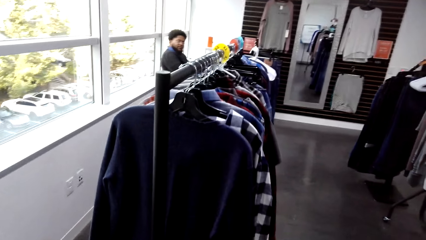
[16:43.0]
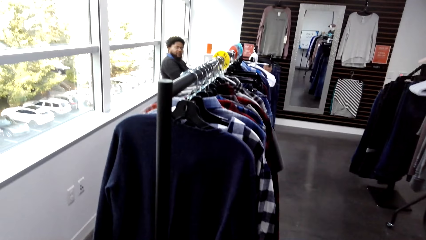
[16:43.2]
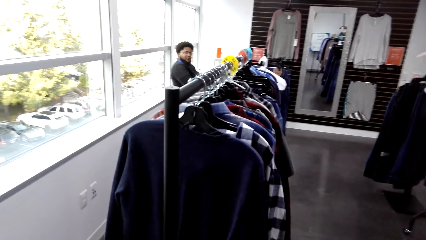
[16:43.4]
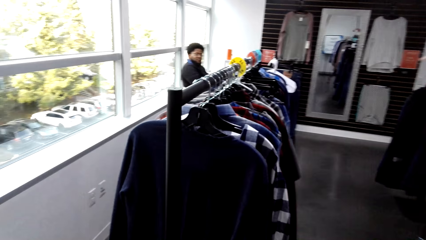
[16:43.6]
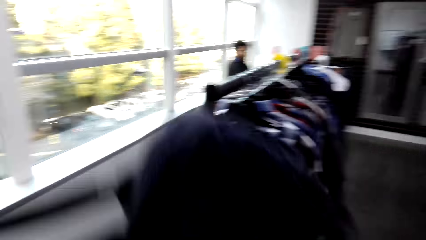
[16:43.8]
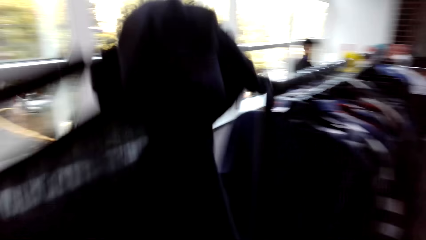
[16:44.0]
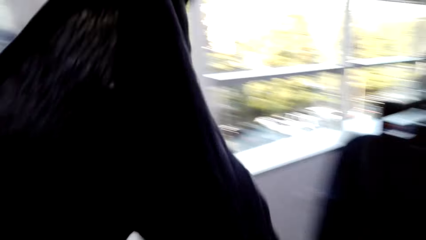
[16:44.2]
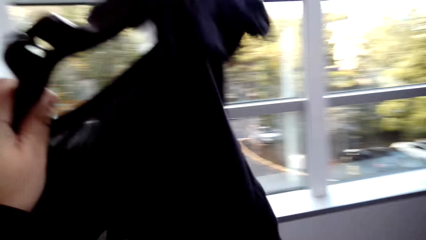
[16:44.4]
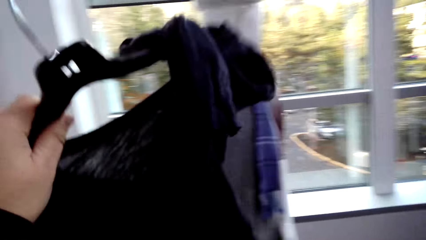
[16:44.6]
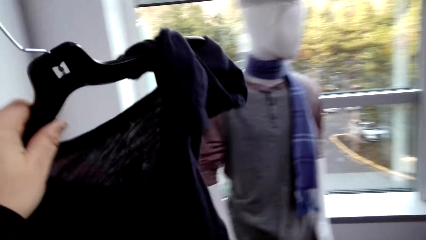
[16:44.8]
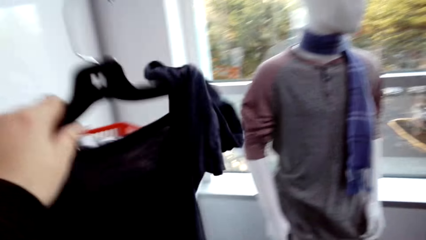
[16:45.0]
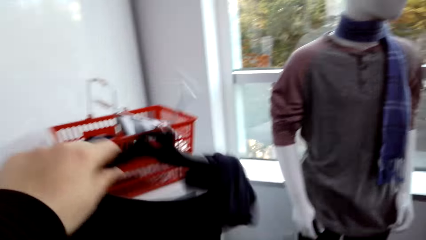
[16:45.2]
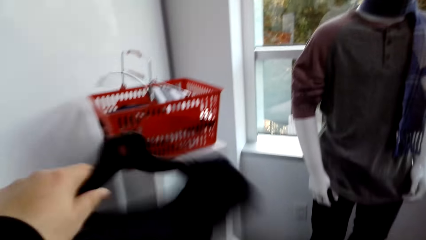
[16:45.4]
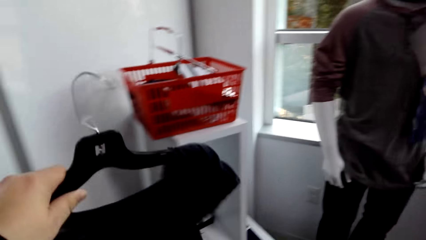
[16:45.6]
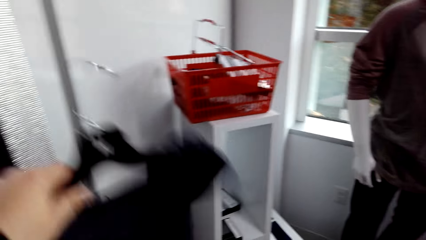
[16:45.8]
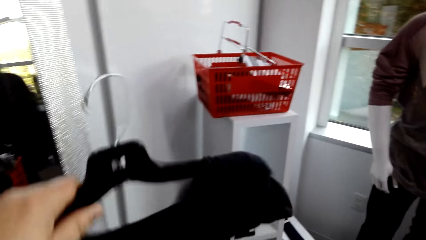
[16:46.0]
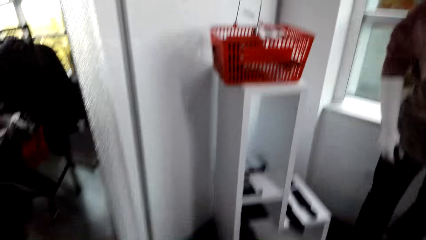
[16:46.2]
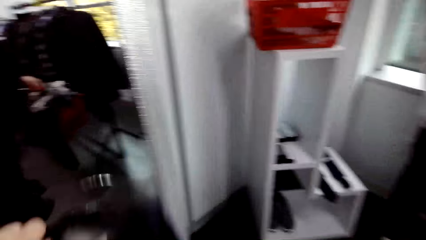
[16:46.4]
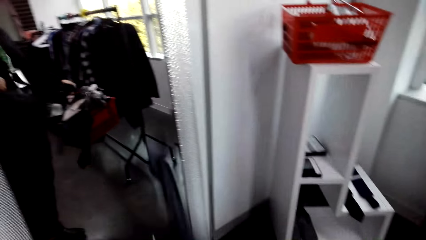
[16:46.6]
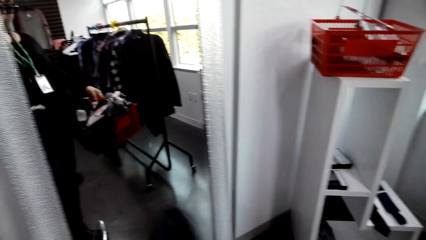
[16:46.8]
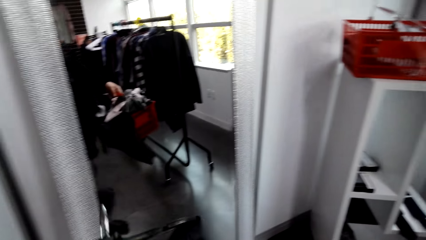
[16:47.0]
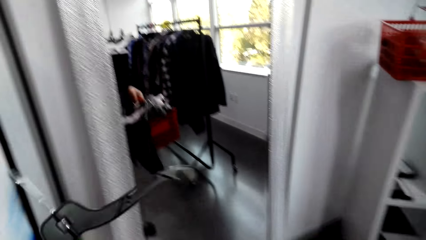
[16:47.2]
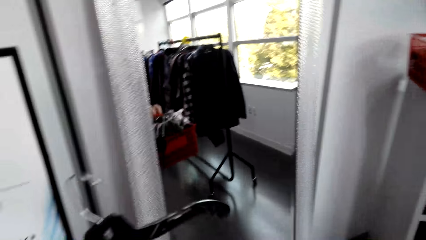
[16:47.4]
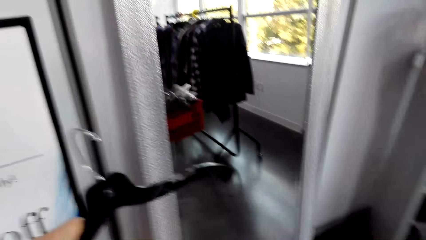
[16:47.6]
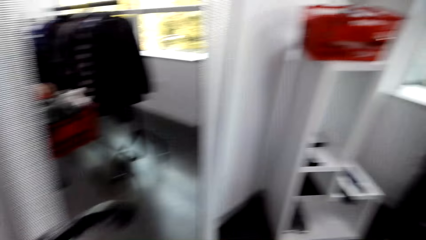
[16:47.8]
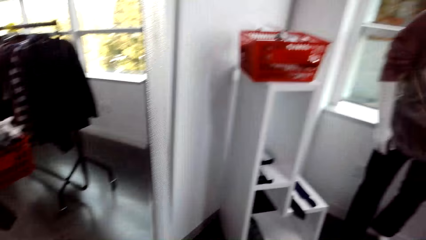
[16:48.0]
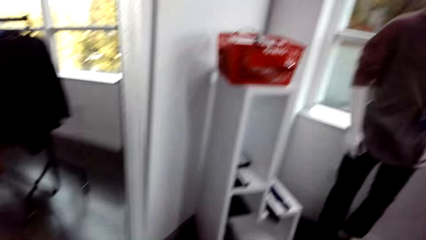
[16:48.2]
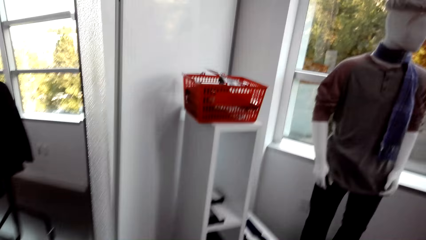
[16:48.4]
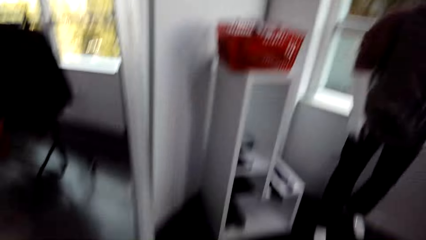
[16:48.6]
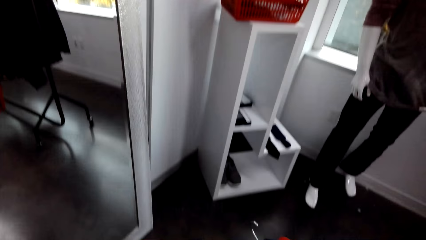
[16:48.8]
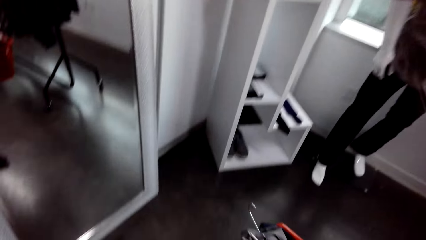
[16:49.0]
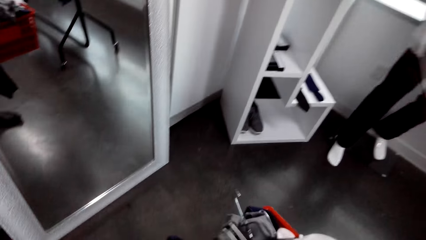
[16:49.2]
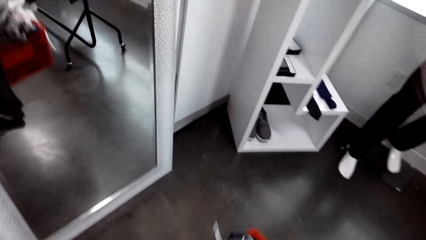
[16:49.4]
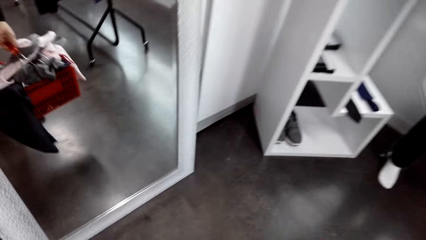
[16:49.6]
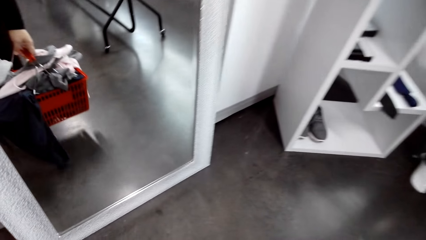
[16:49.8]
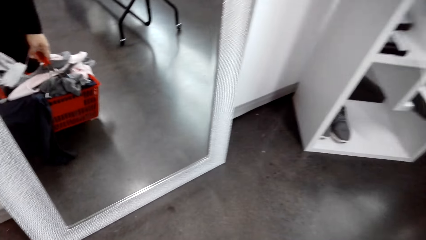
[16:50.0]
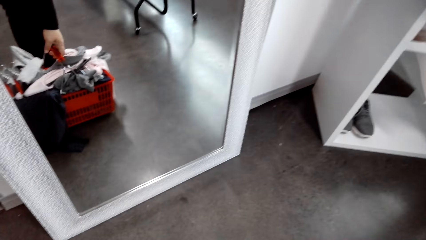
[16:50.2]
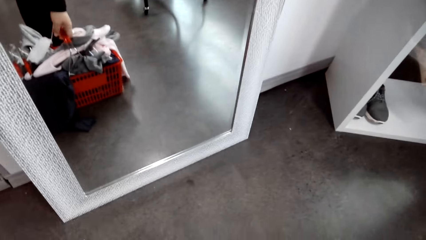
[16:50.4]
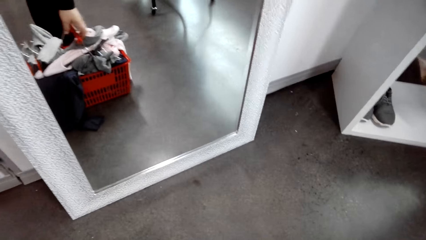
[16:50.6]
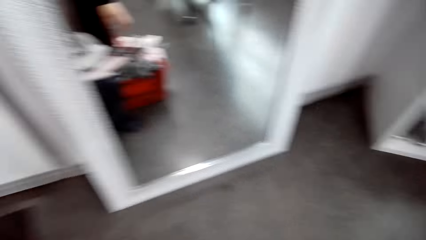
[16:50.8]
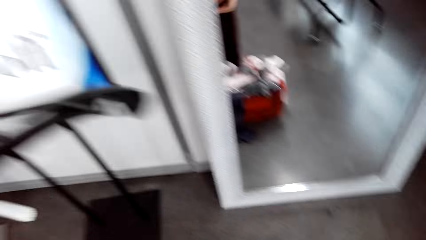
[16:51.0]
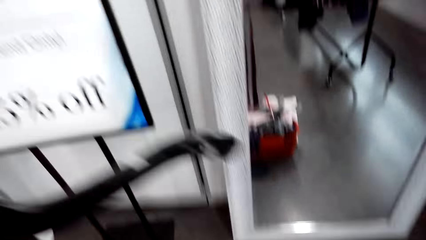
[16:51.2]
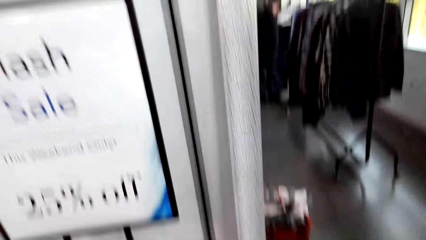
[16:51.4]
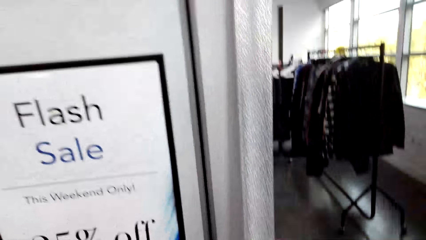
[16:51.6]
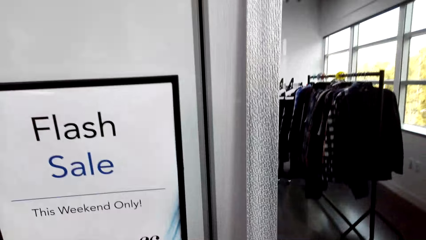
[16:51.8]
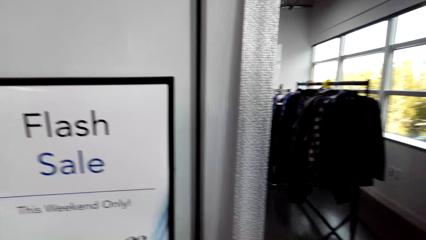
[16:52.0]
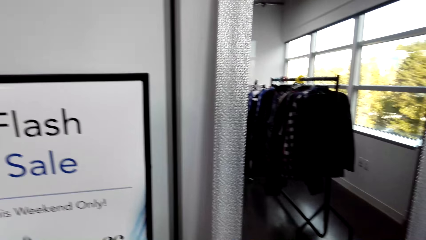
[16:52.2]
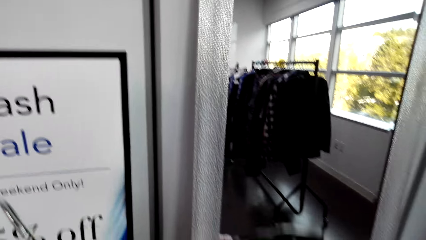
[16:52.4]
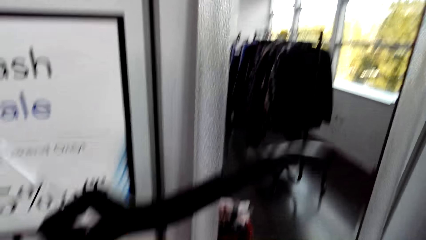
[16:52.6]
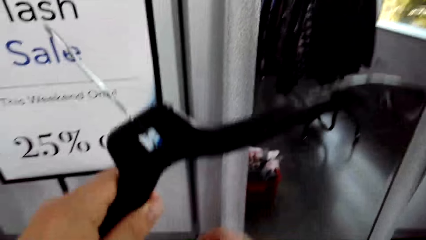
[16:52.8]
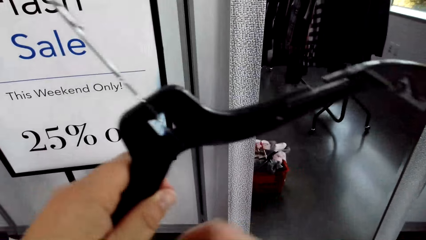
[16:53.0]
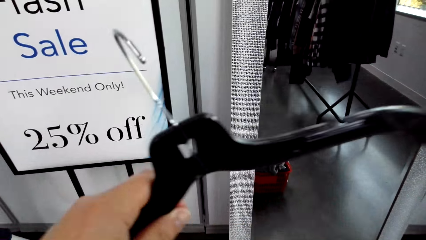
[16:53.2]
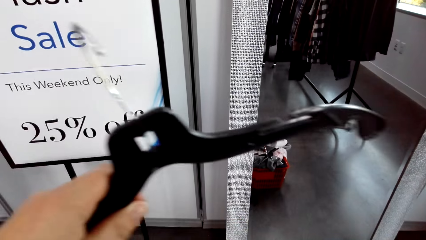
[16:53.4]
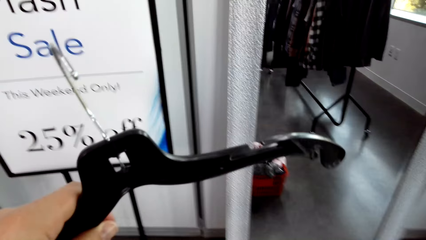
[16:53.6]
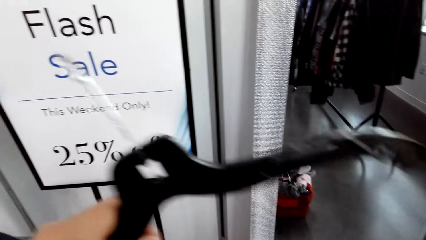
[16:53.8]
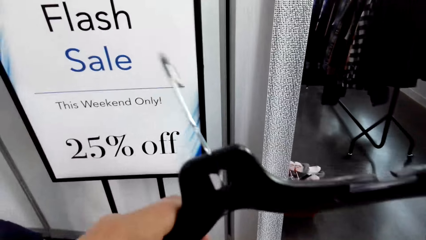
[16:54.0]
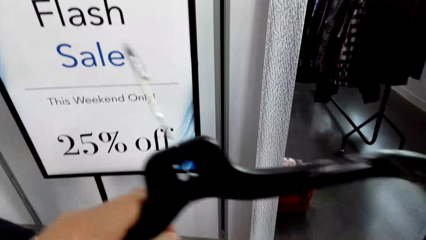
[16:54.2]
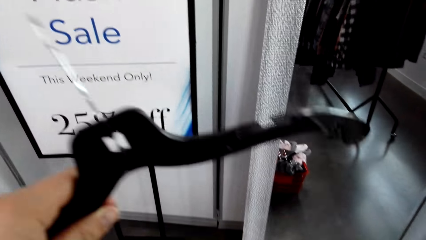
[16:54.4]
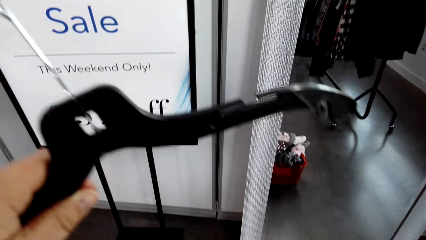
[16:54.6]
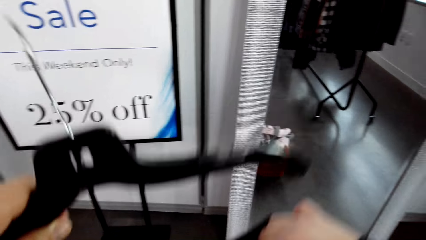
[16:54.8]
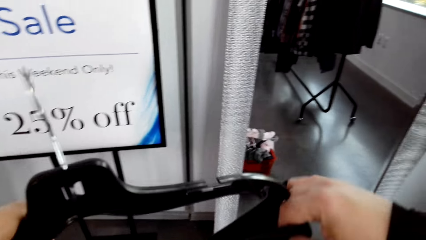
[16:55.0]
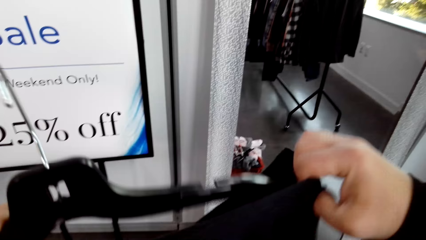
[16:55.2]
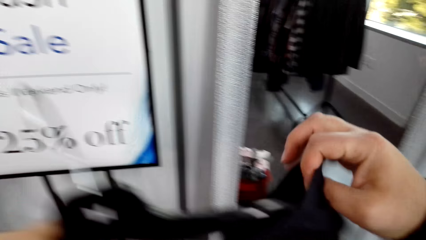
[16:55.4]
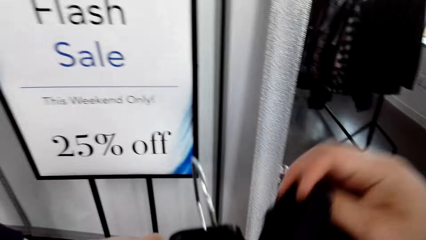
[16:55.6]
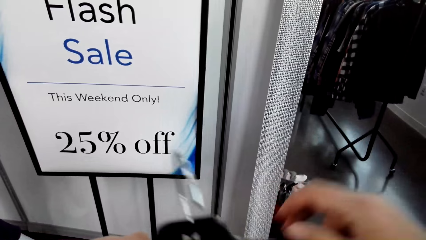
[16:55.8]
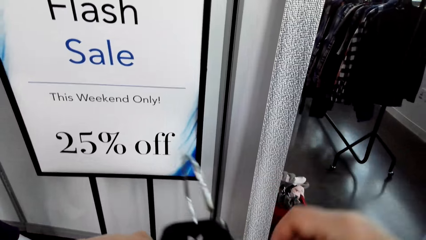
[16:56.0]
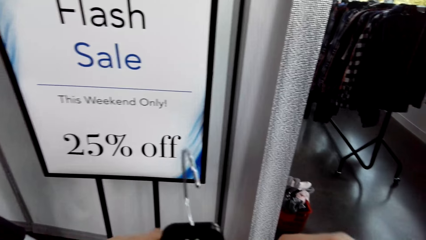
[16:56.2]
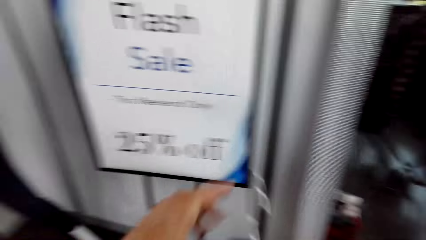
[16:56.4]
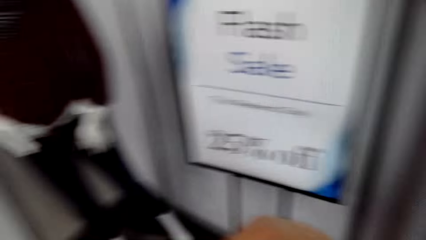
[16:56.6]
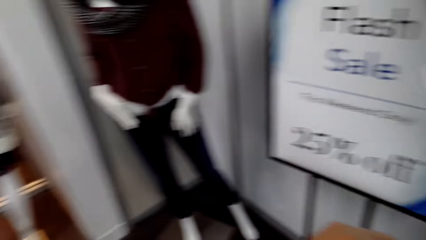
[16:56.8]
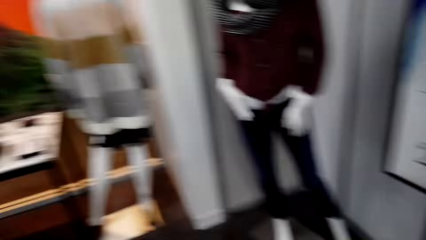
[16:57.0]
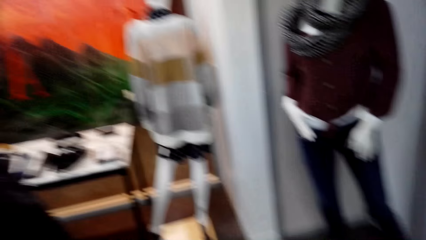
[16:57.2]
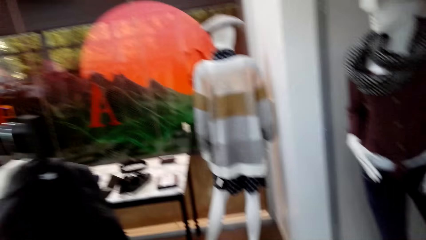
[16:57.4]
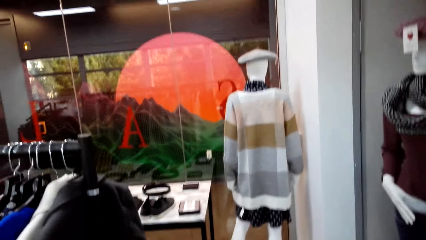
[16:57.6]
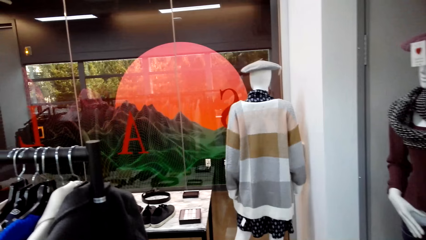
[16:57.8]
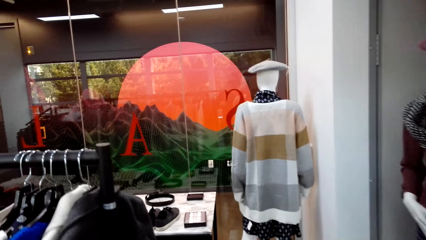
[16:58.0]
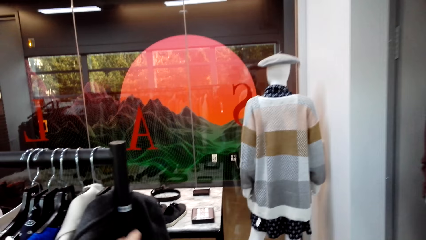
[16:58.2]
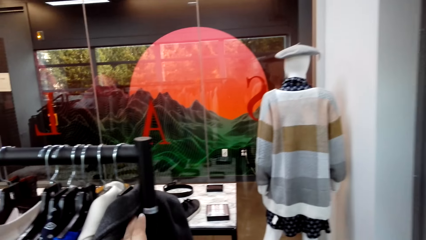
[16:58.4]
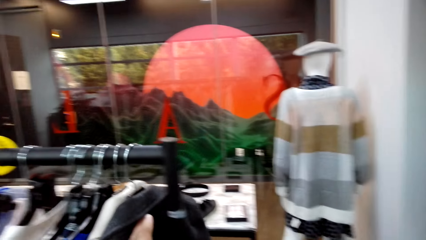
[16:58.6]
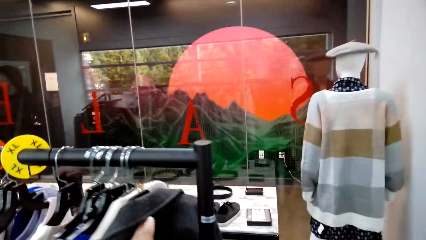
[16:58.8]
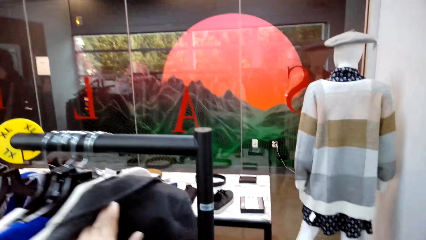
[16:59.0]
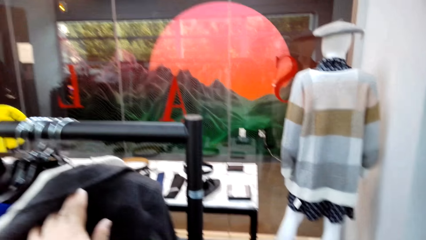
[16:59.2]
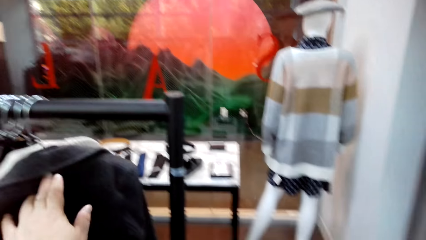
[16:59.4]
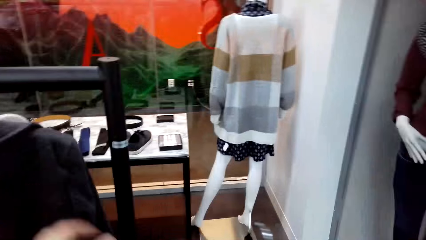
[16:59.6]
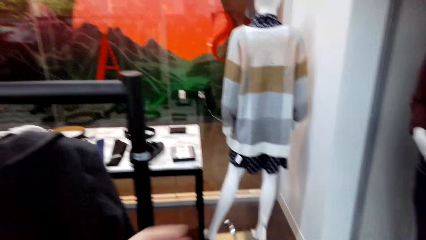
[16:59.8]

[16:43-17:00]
The camera wearer holds a cloth. They lift the cloth. They put the shopping basket on the floor. They hold a hanger. They put the cloth on the hanger.
